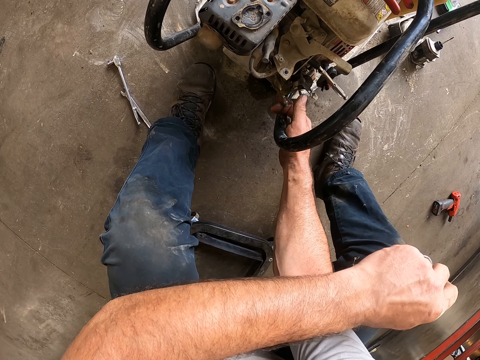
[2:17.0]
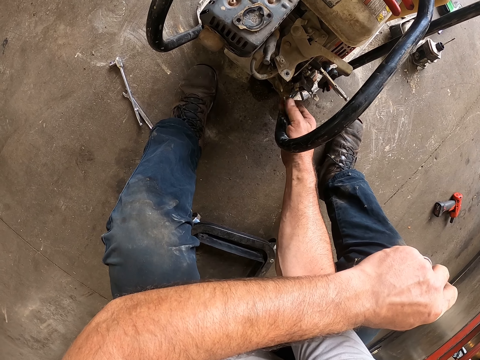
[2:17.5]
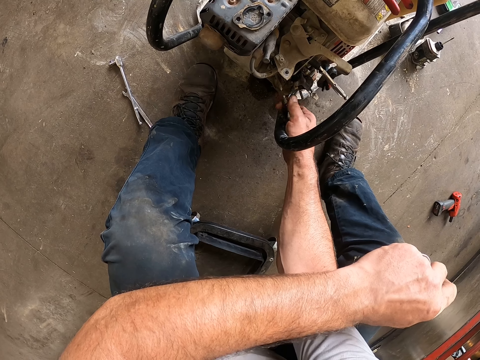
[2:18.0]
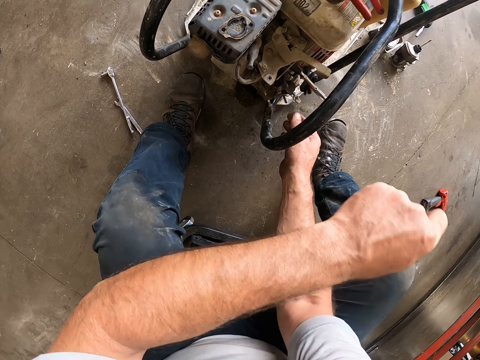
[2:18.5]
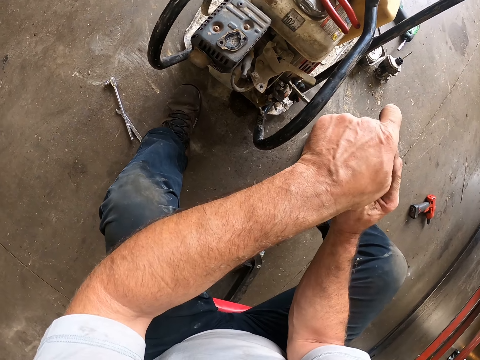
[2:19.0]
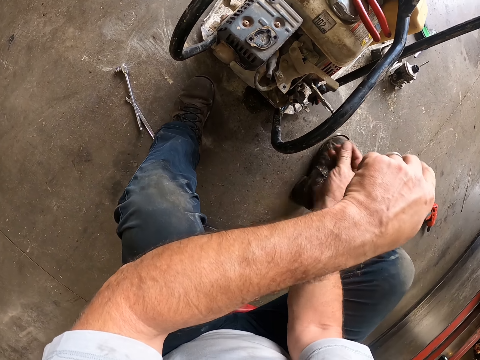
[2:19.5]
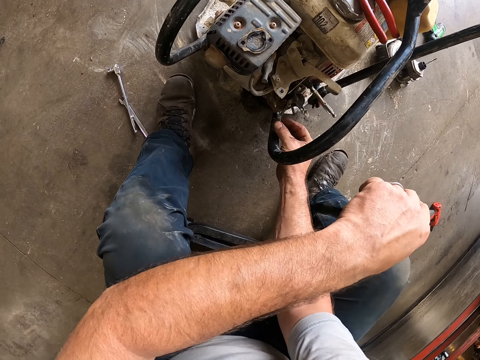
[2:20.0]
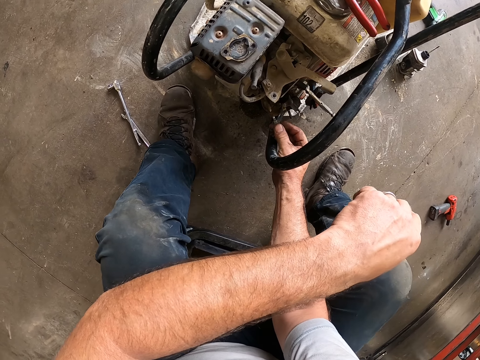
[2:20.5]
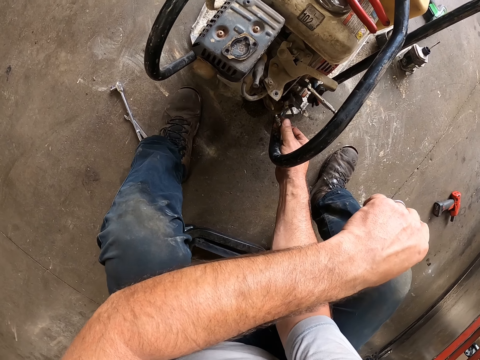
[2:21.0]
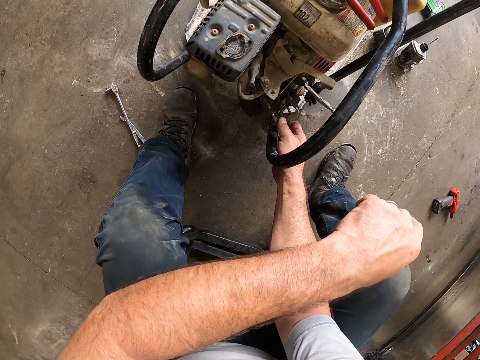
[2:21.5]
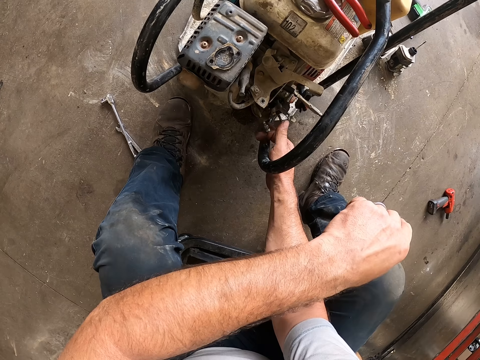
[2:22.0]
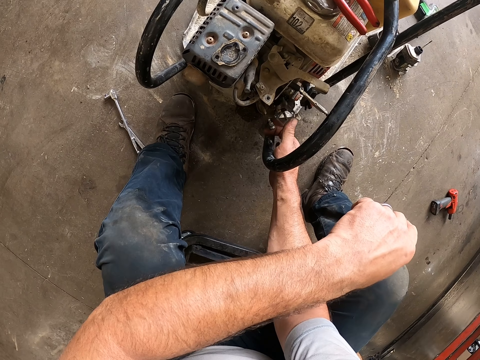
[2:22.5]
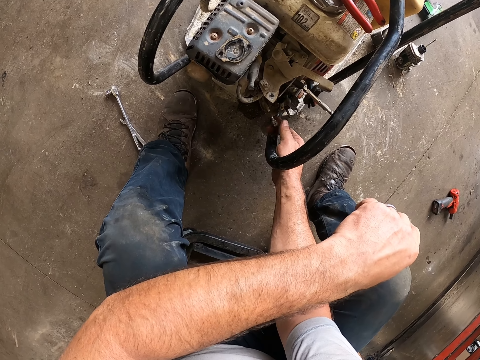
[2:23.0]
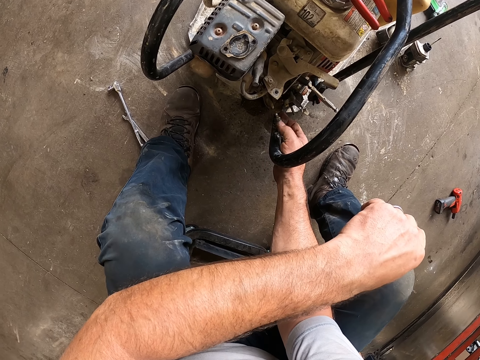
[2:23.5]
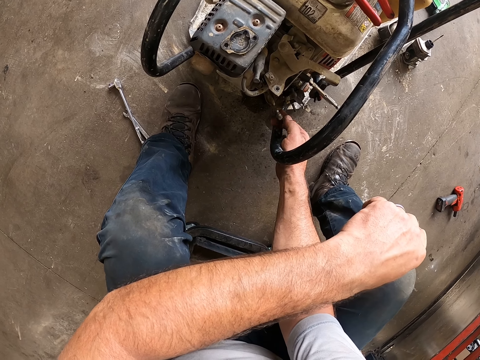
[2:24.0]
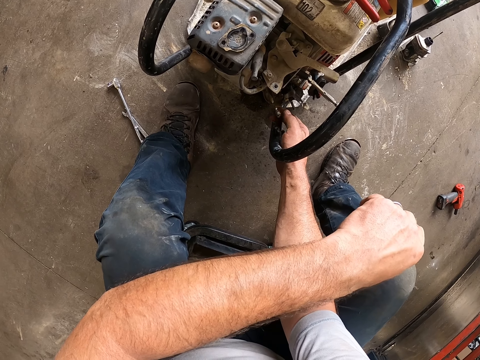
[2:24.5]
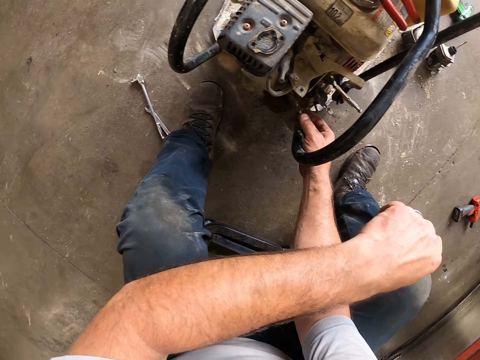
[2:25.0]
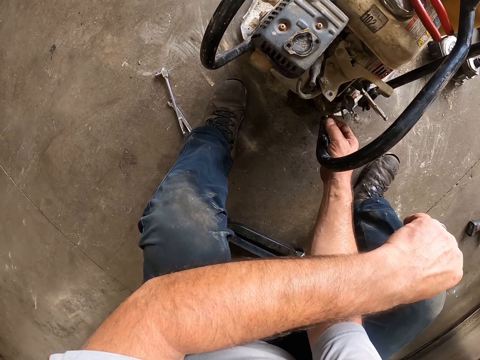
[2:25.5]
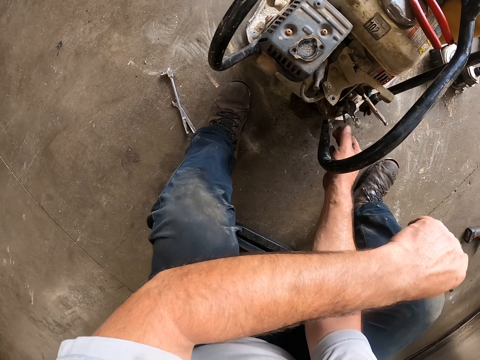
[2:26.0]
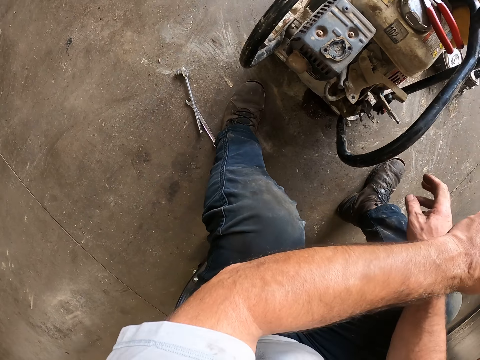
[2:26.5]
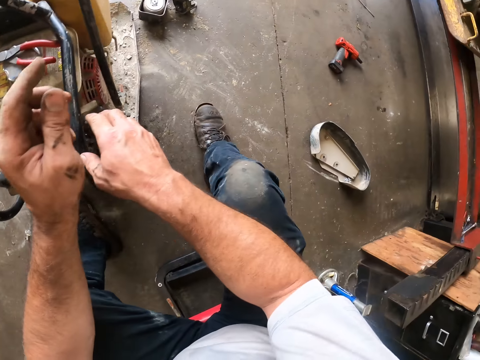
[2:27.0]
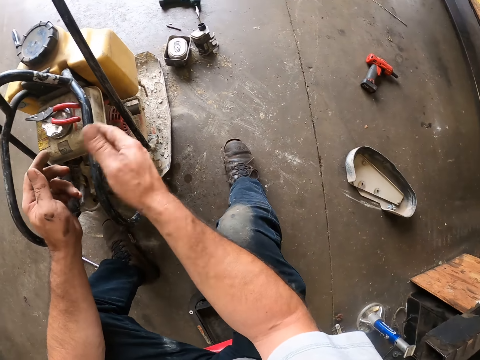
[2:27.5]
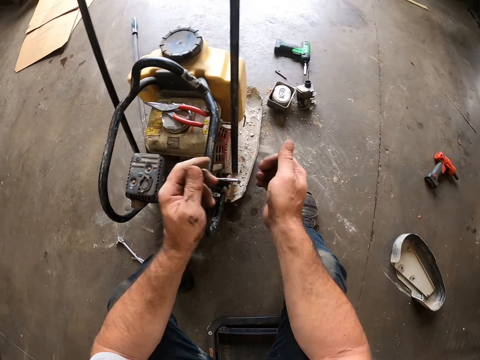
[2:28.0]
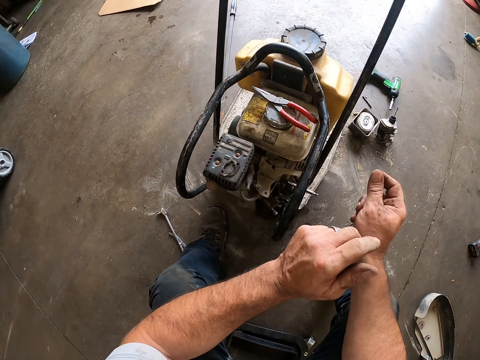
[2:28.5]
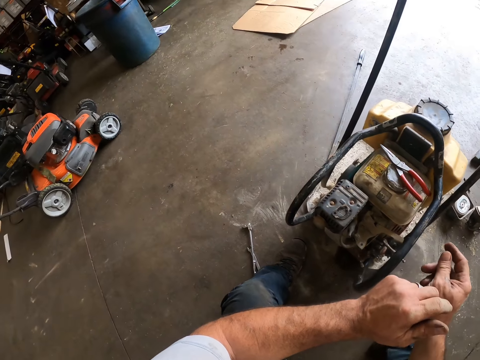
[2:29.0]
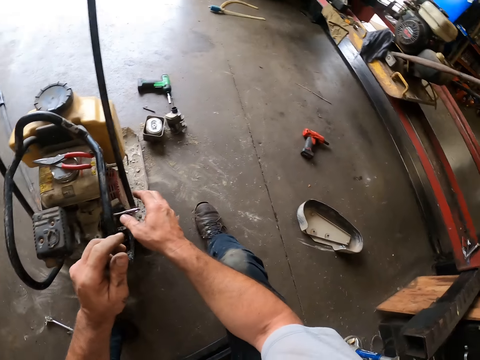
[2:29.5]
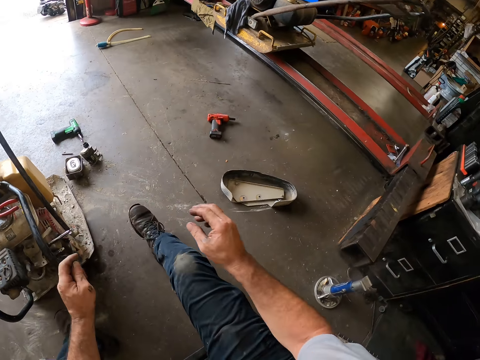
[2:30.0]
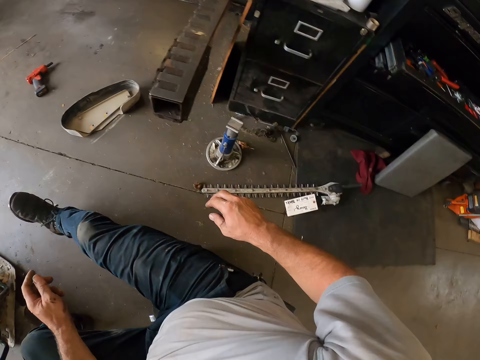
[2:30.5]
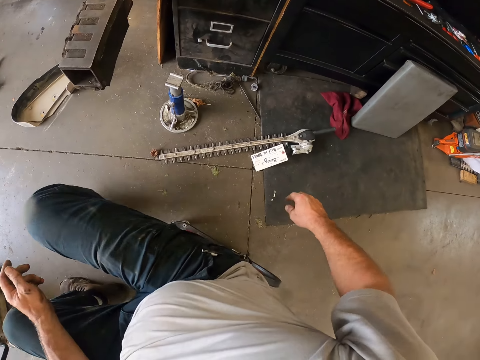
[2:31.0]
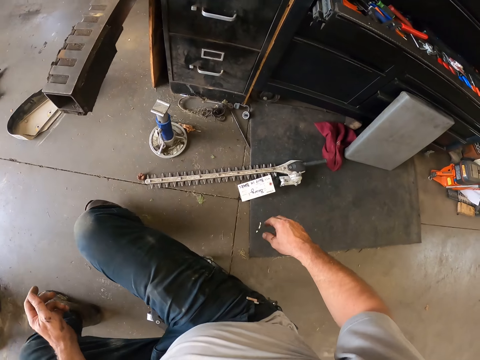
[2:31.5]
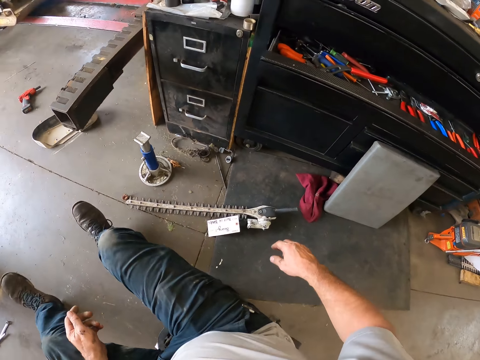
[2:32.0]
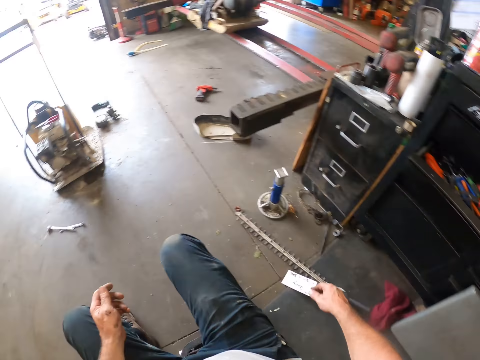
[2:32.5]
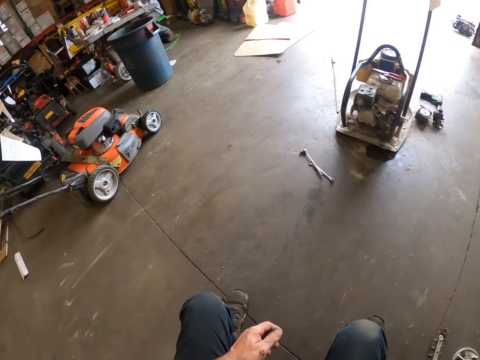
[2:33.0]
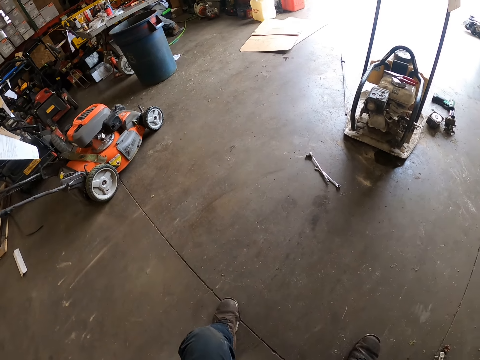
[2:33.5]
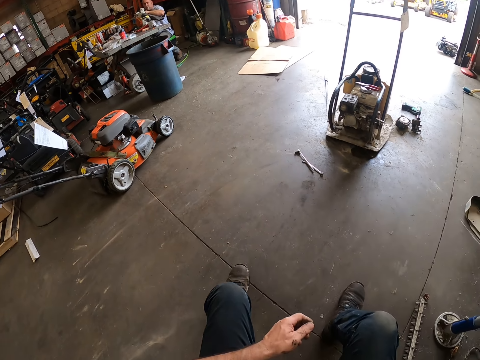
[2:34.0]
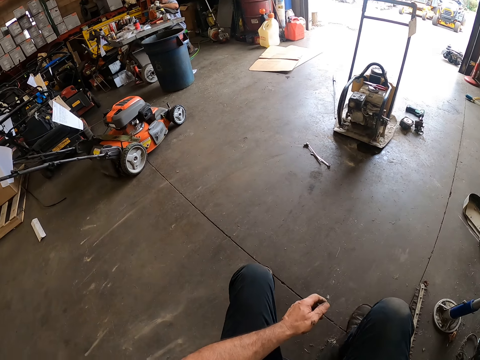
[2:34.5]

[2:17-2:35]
The camera wearer passes the first bolt in his left hand to his right hand. He screws the first bolt in his right hand on the screw on the carburetor in the lawn mower. He pulls his hand off the bolt. He fidgets his fingers. He moves with the stool.

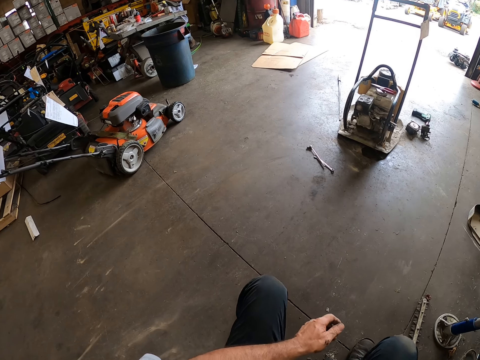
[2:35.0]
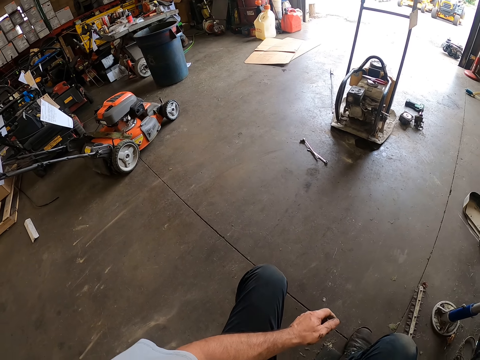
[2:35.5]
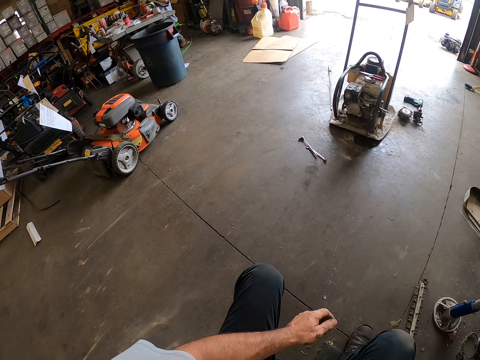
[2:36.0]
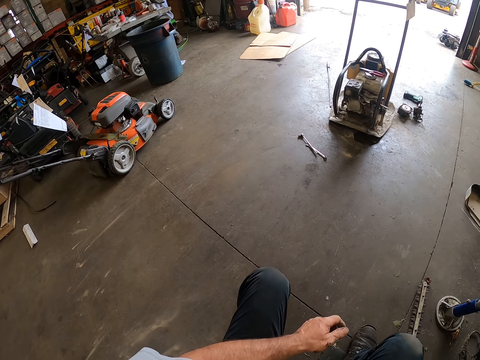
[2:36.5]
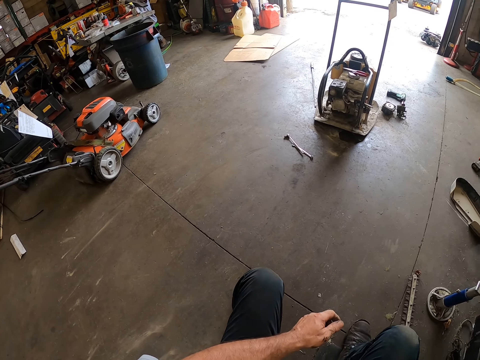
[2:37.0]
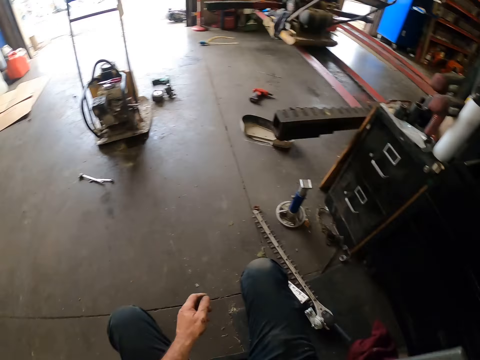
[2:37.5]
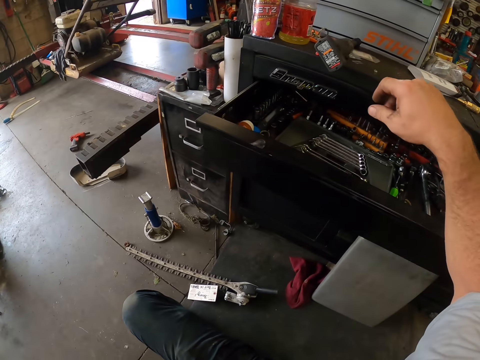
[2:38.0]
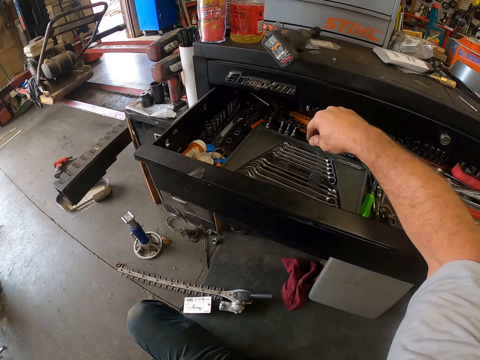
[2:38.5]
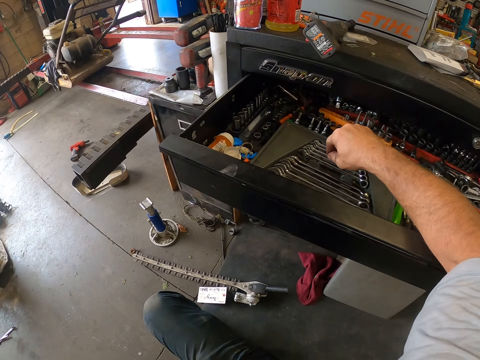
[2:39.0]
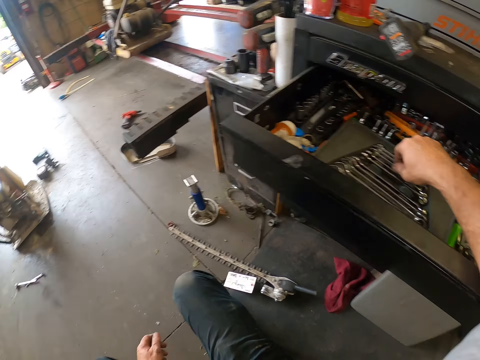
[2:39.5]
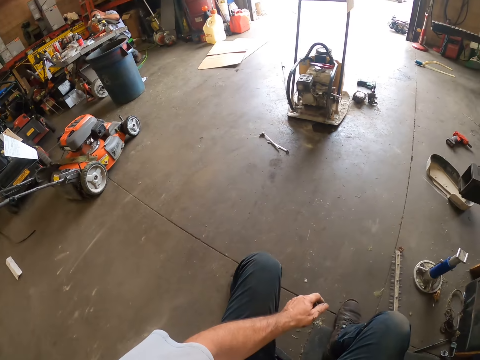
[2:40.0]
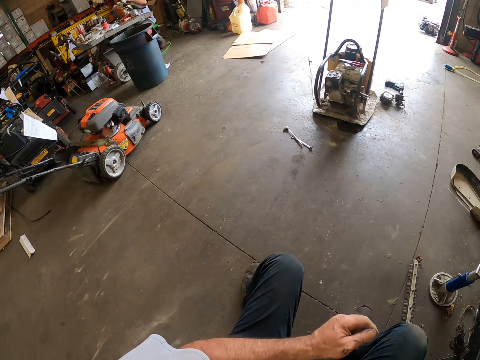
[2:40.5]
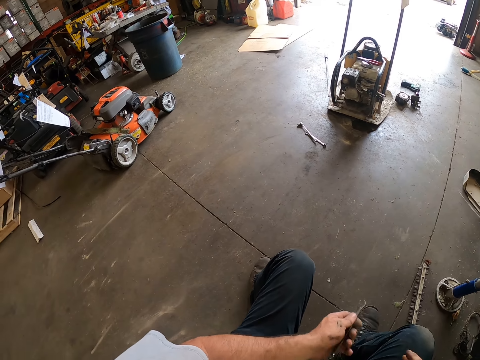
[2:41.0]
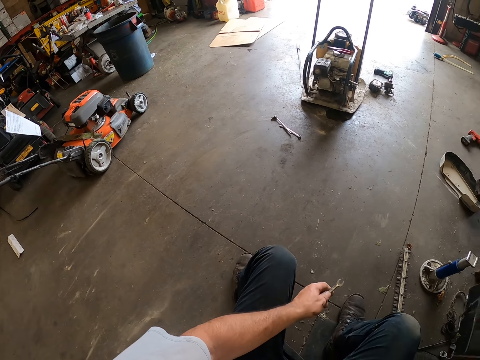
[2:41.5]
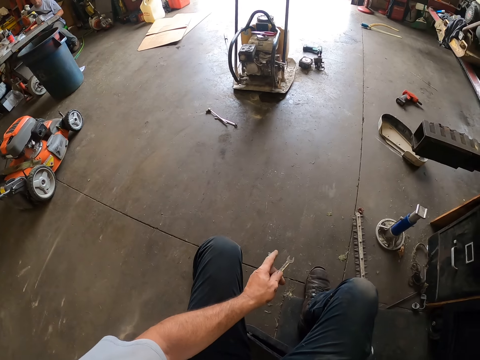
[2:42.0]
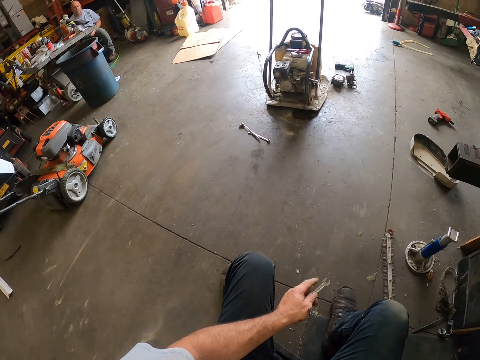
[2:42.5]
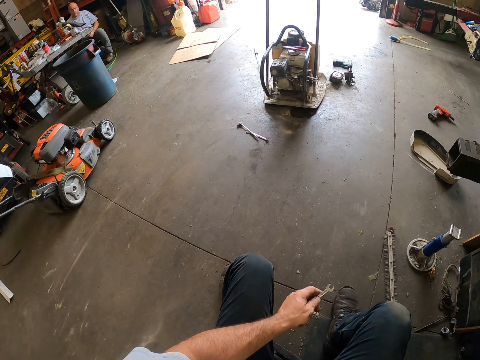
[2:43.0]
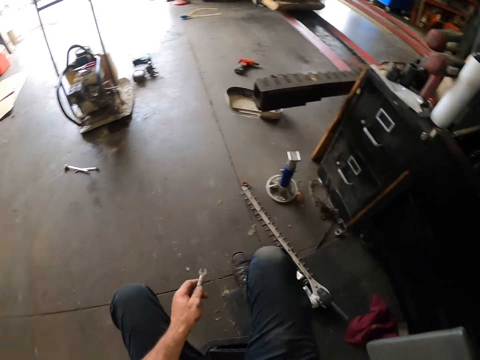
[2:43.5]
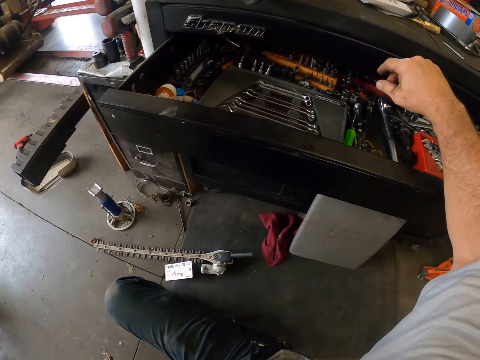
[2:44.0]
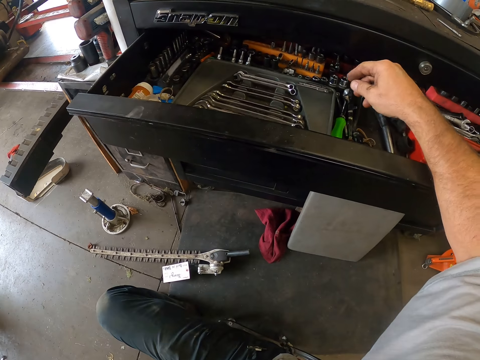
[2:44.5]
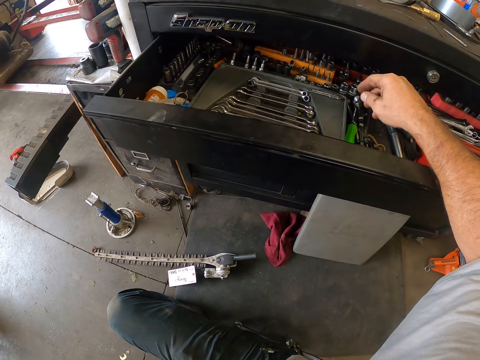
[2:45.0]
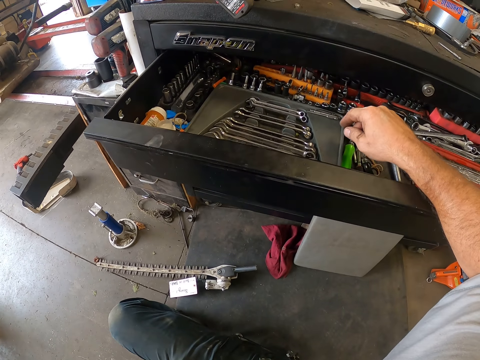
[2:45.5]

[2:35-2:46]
The camera wearer picks up a spanner from the toolbox with his right hand. He searches through the drawer. He passes the spanner from his right hand to his left hand. He holds the spanner. He pulls the drawer.
